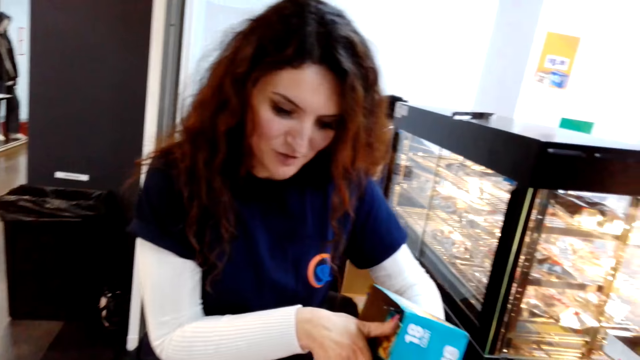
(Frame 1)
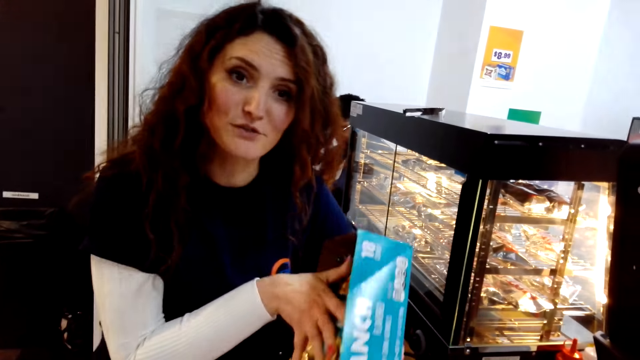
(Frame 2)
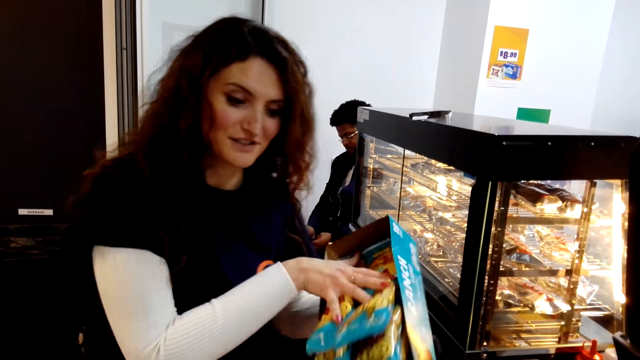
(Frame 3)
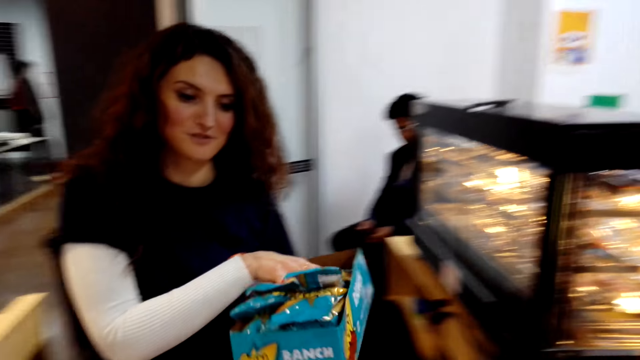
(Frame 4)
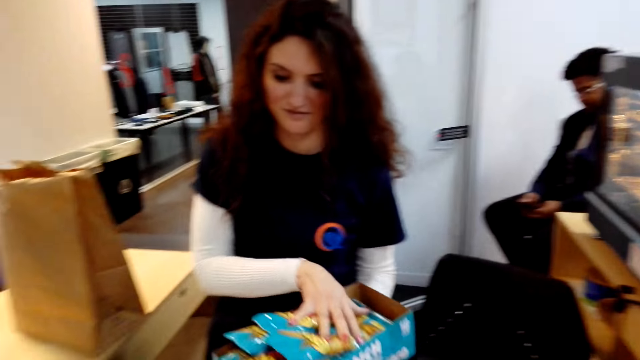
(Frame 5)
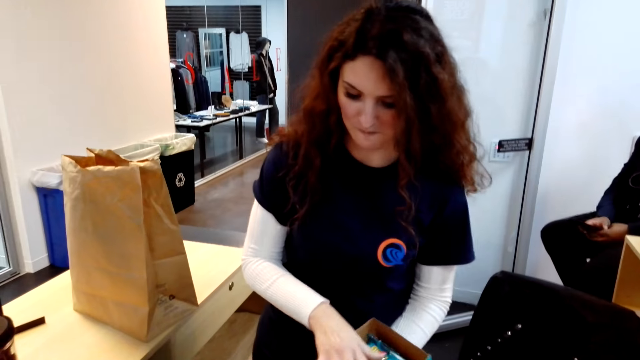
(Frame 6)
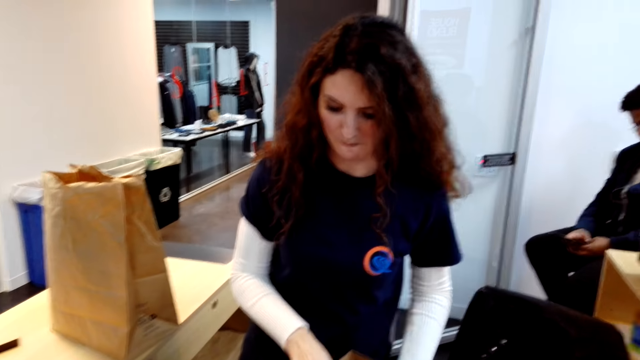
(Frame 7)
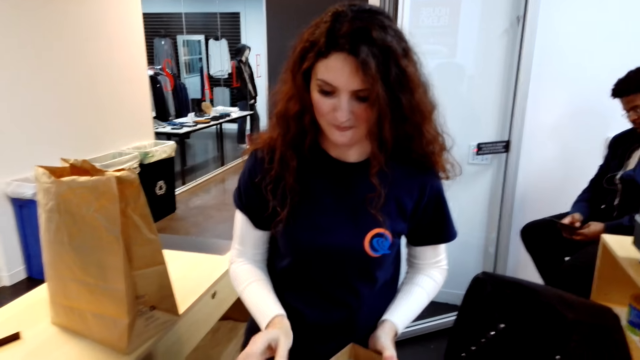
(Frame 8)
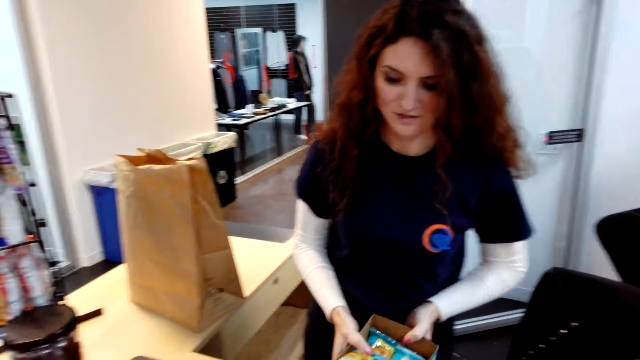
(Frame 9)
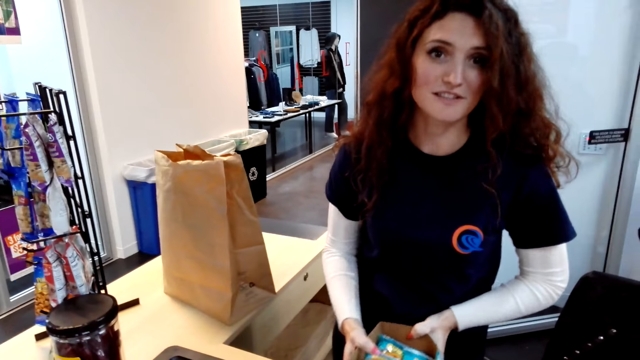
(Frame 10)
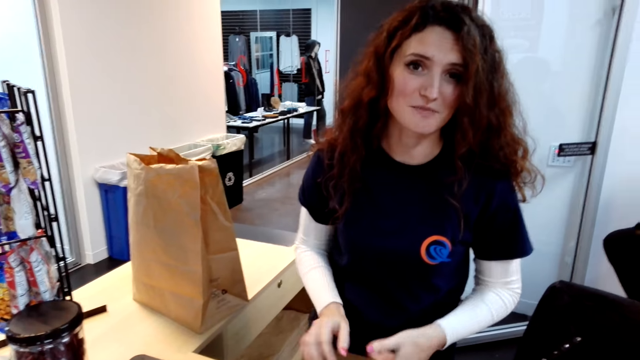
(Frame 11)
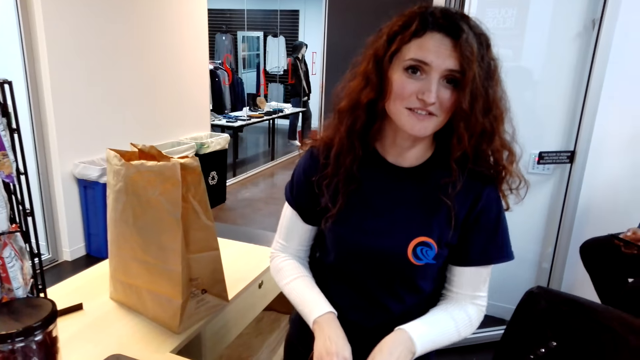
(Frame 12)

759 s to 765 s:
A cashier picks items from the basket.

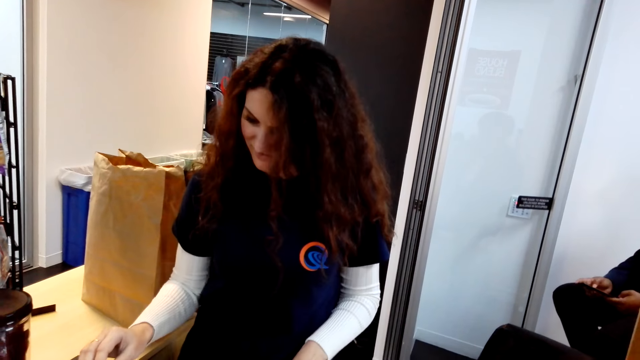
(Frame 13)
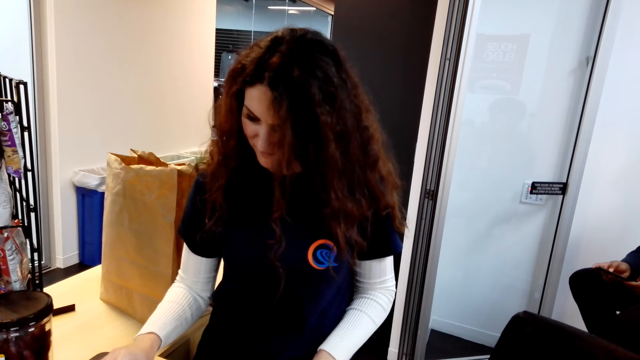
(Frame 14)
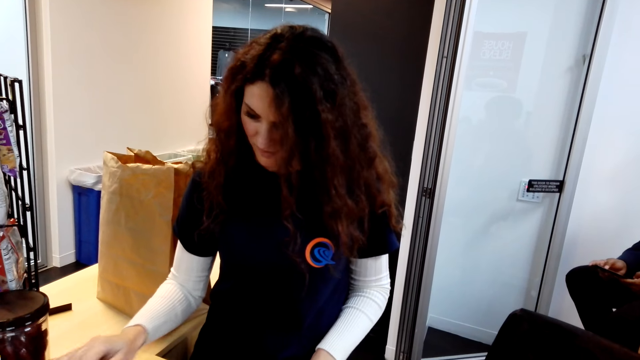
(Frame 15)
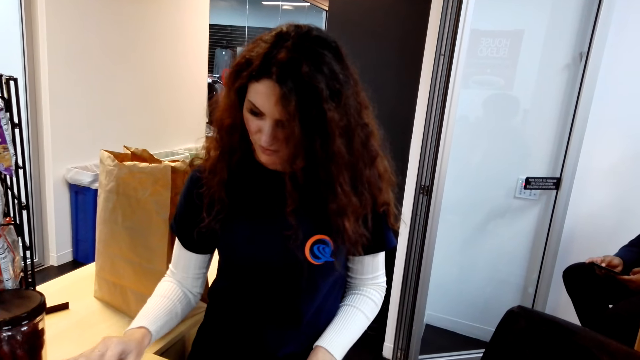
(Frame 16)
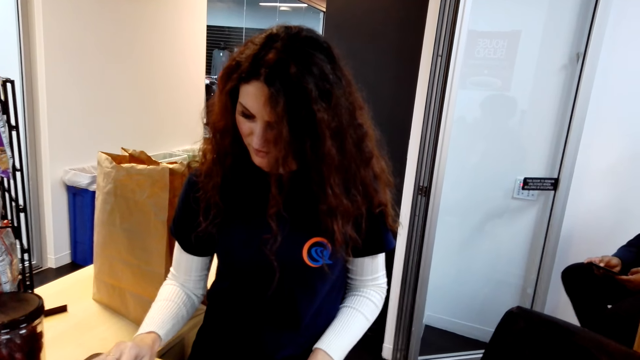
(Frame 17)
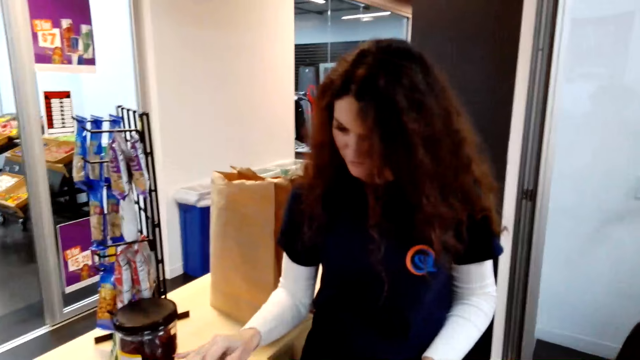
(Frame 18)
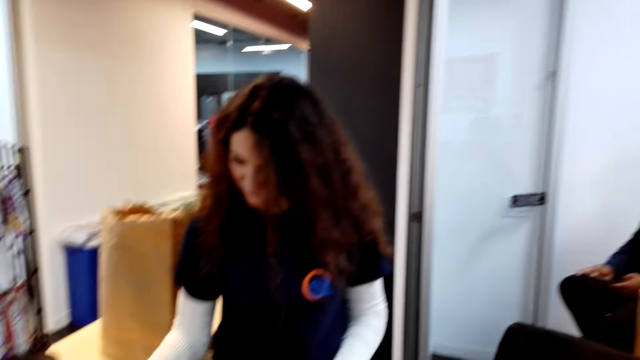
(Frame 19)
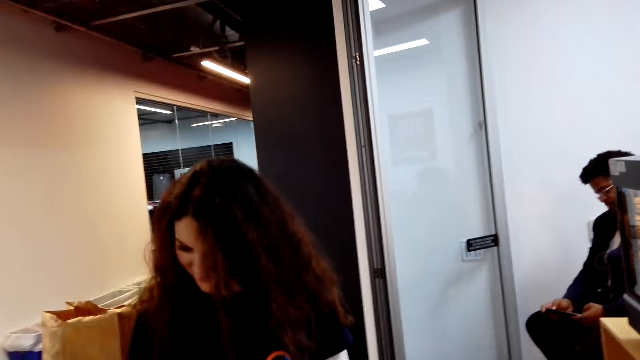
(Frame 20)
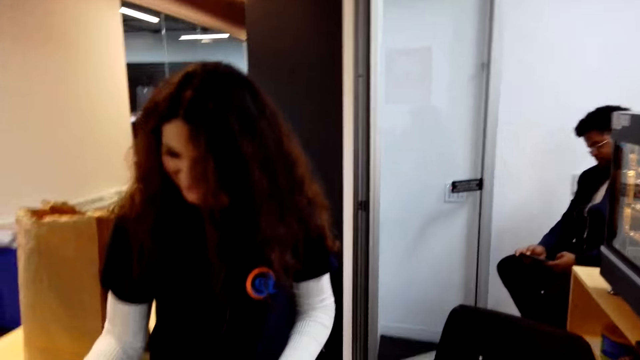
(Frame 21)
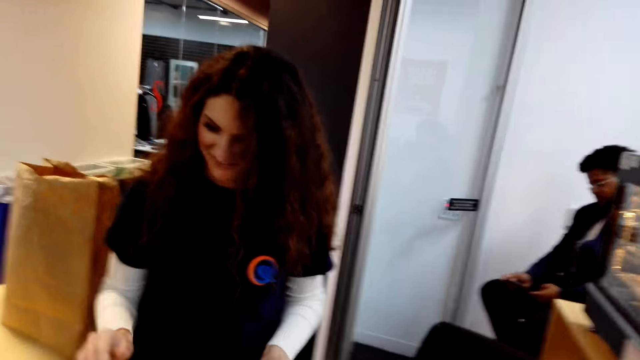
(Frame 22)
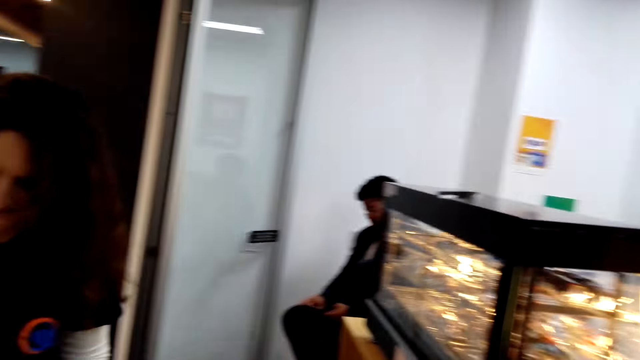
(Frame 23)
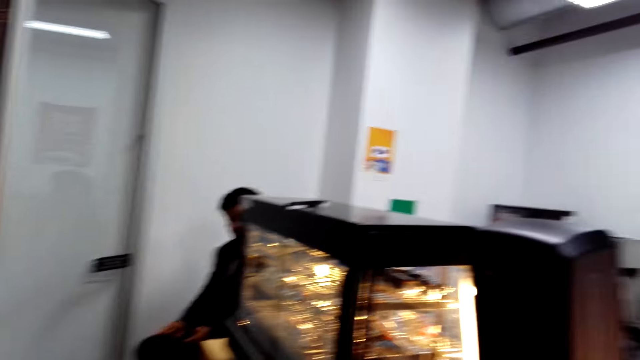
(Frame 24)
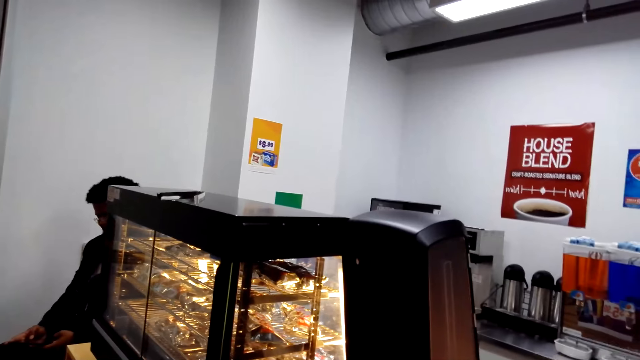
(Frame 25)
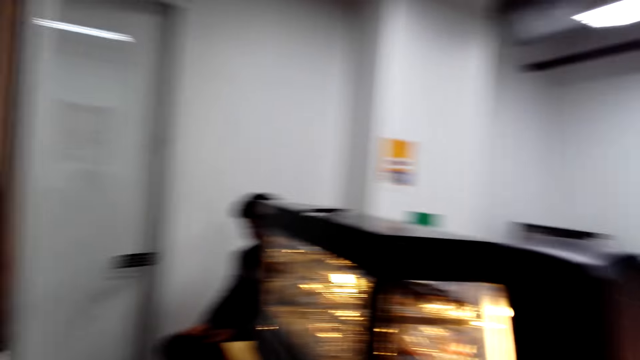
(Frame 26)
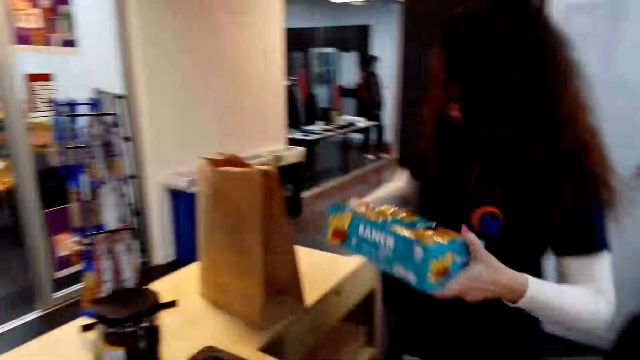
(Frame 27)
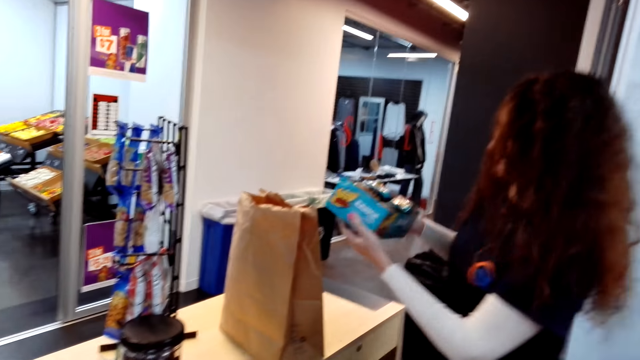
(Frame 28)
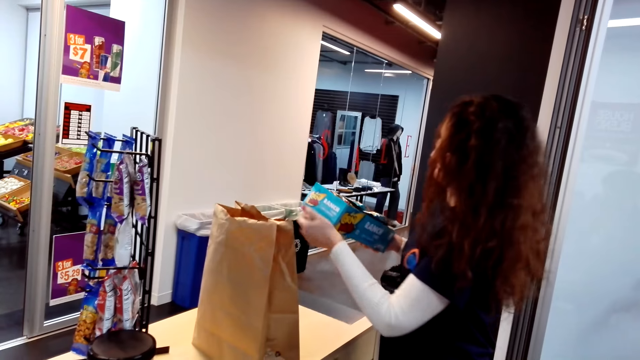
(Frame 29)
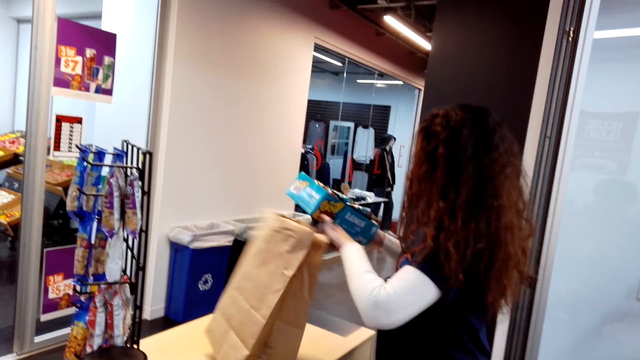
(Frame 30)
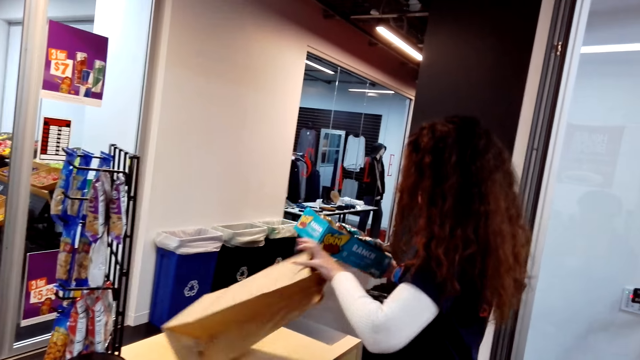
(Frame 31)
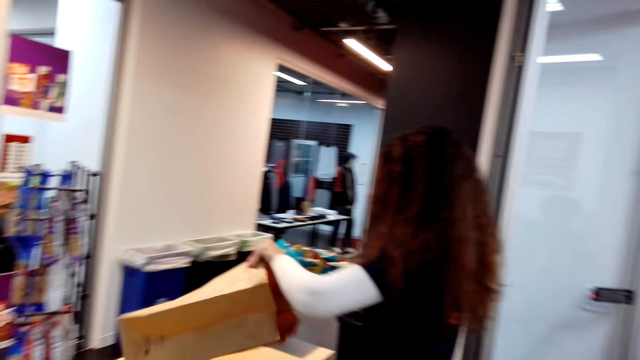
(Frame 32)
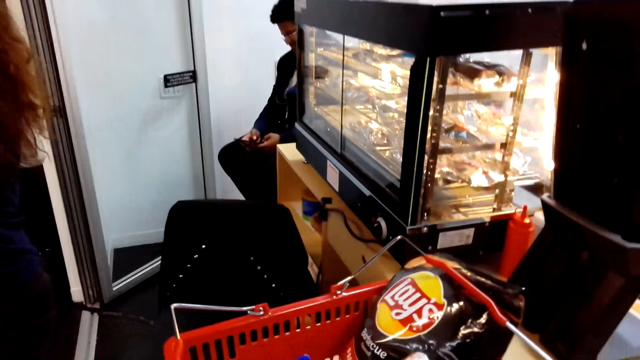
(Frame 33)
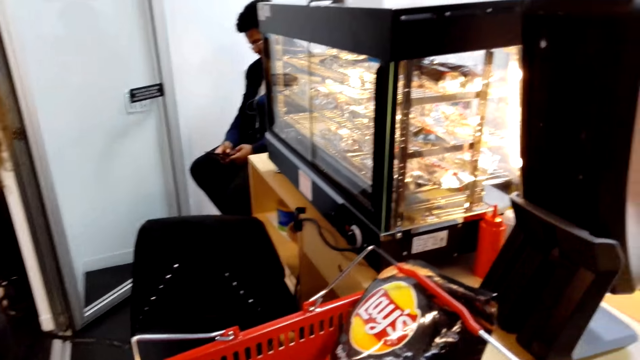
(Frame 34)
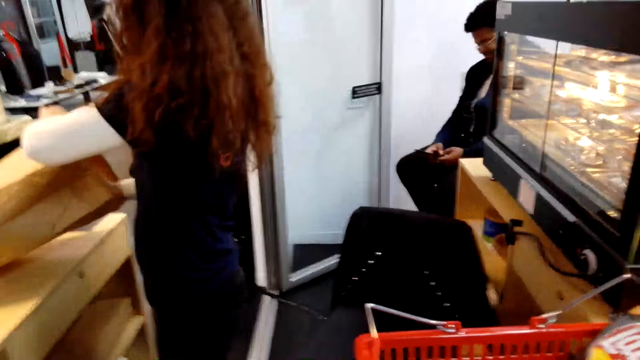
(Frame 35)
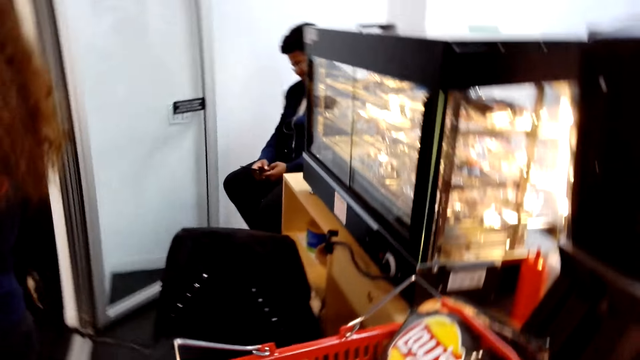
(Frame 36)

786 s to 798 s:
A female keys in the cost of the items. The camera wearer looks around.

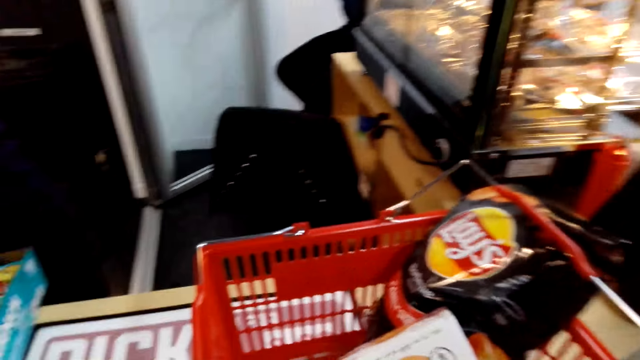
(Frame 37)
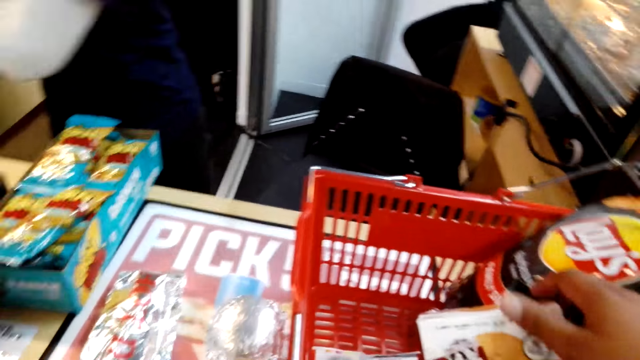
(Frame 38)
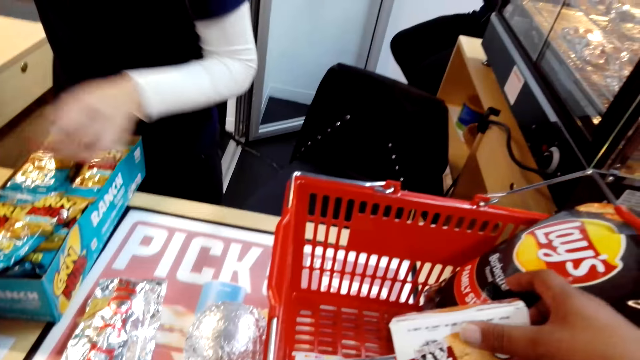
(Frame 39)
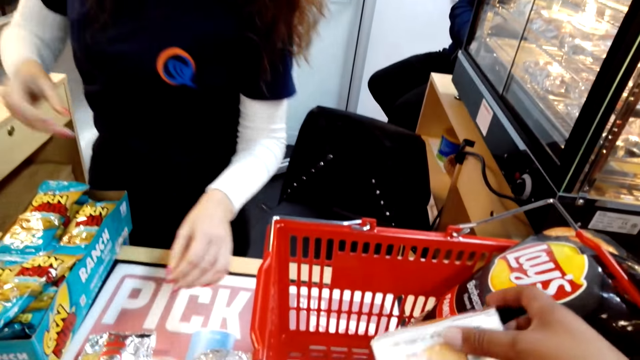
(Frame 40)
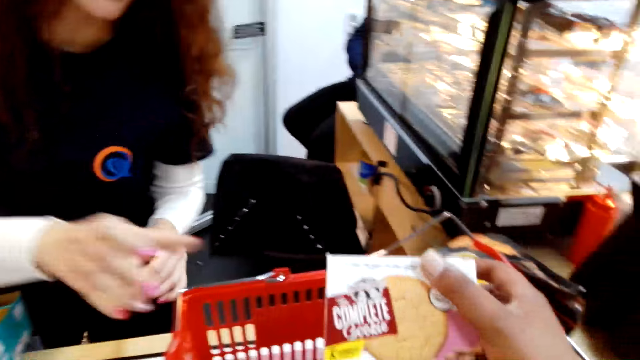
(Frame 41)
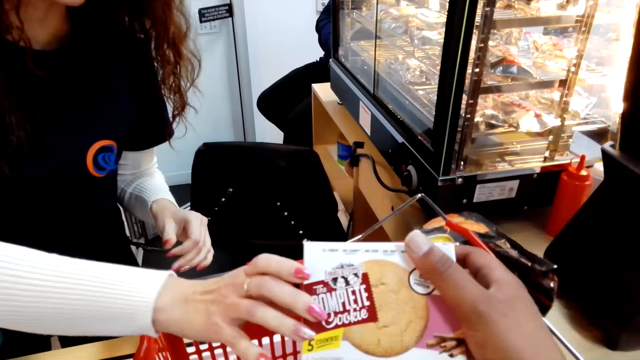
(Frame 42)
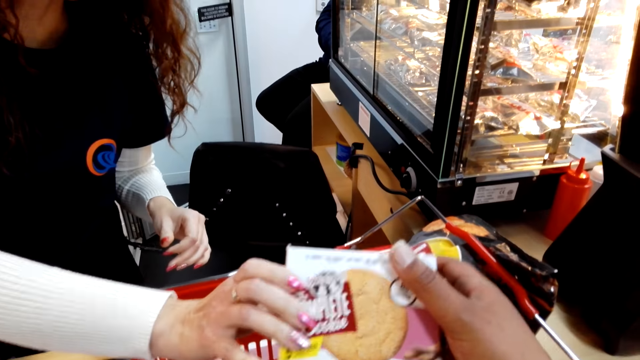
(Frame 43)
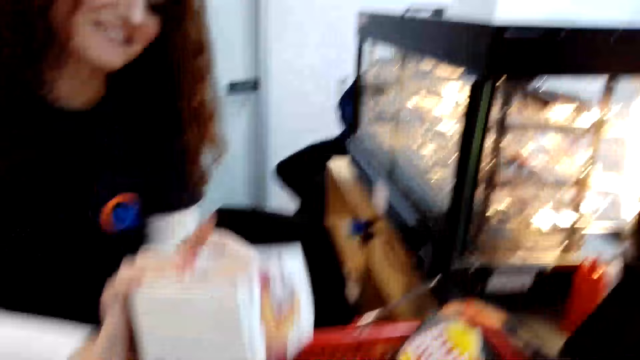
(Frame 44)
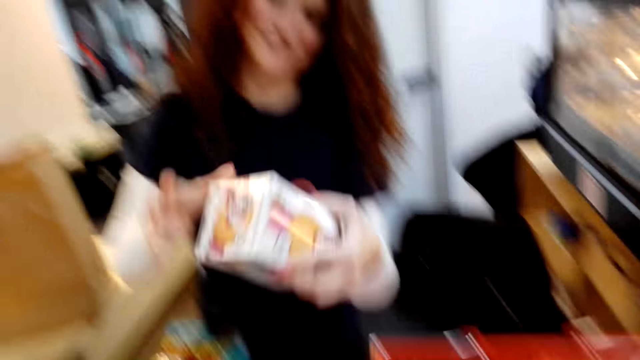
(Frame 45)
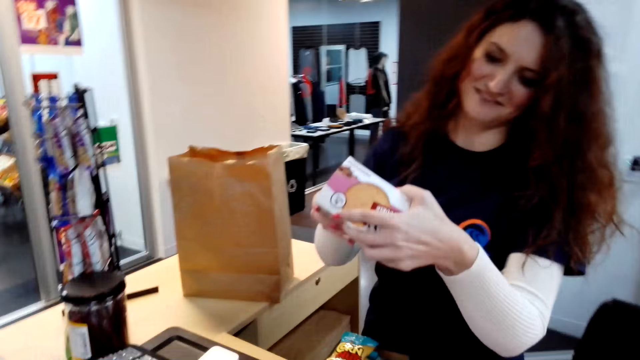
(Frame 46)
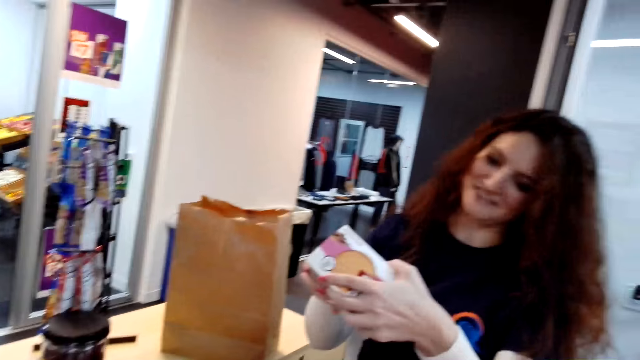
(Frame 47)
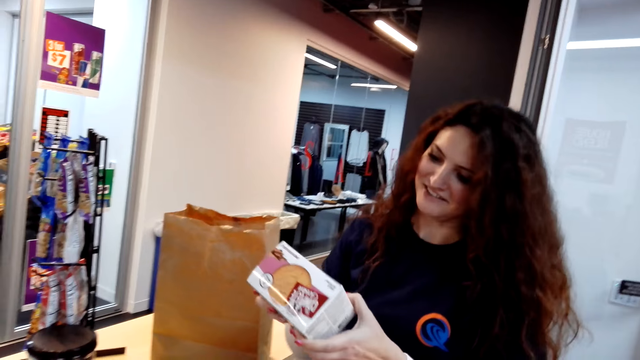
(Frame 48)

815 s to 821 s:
The camera wearer picks cookies. They give the female the complete cookies.
